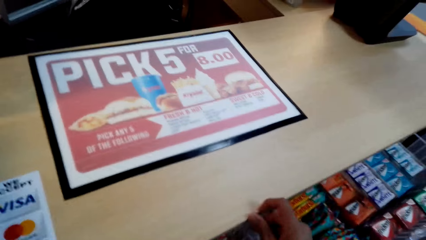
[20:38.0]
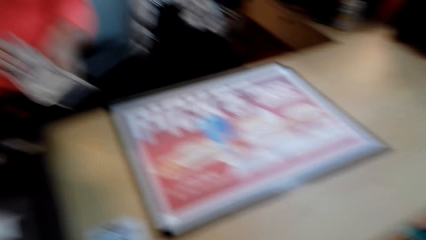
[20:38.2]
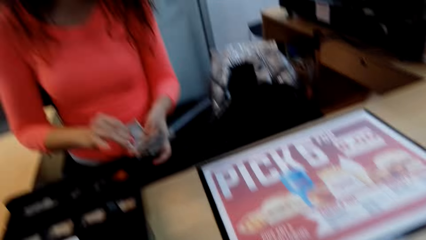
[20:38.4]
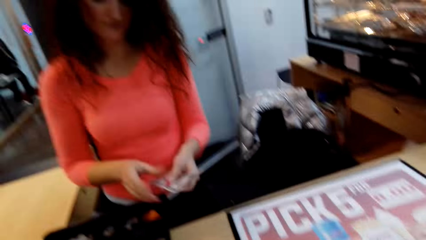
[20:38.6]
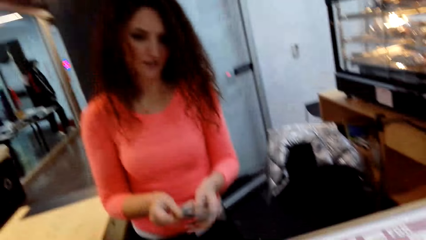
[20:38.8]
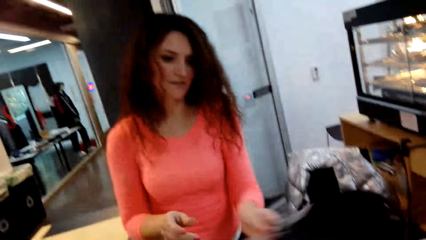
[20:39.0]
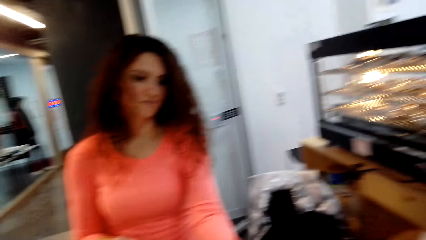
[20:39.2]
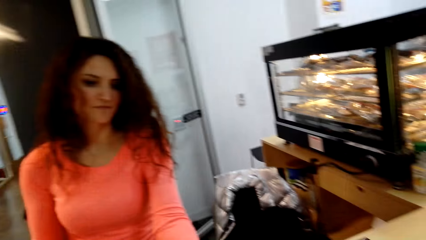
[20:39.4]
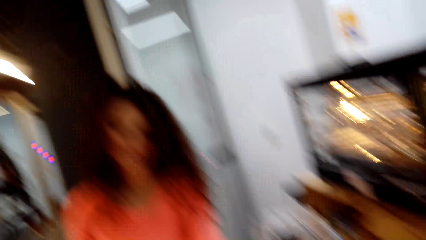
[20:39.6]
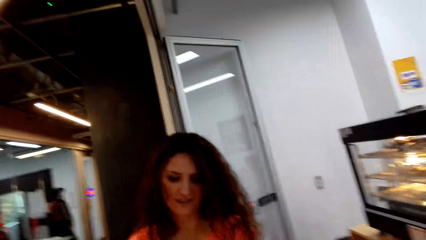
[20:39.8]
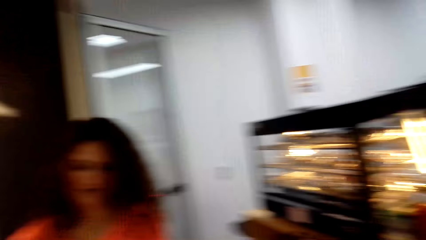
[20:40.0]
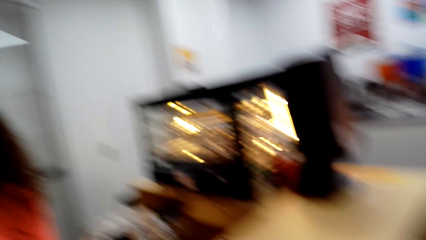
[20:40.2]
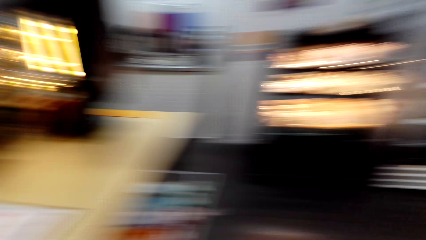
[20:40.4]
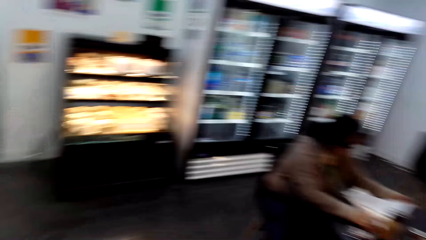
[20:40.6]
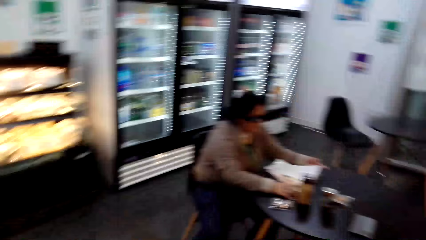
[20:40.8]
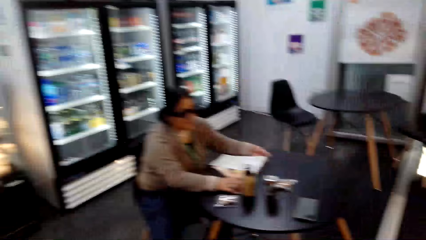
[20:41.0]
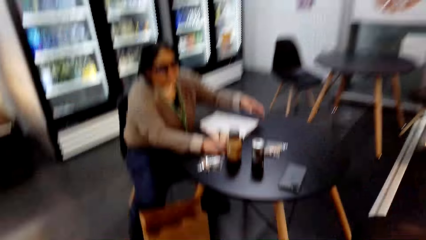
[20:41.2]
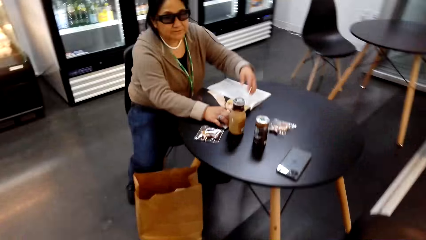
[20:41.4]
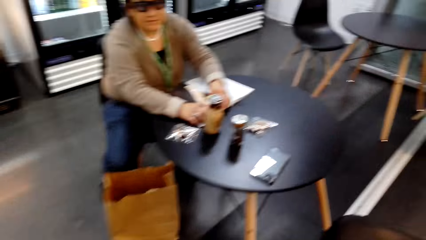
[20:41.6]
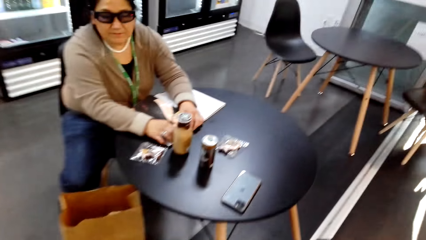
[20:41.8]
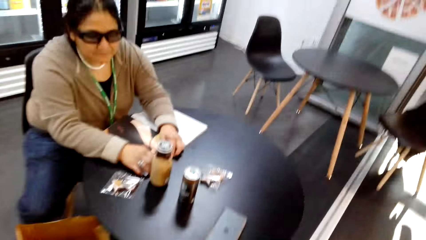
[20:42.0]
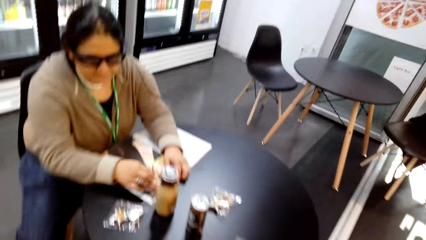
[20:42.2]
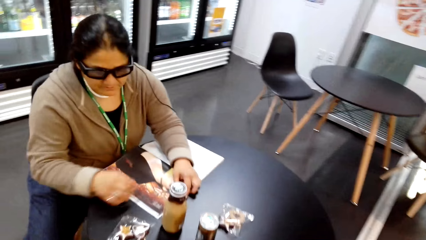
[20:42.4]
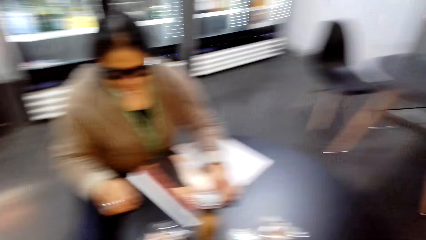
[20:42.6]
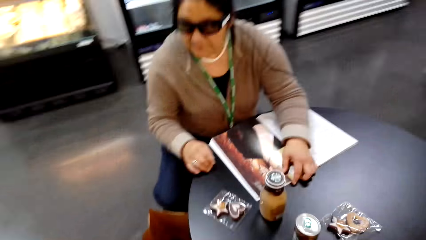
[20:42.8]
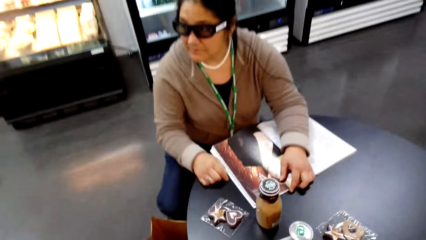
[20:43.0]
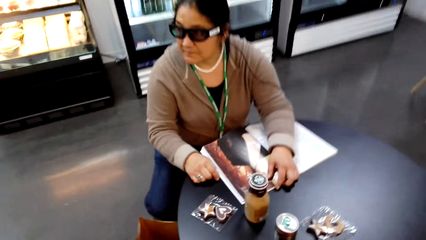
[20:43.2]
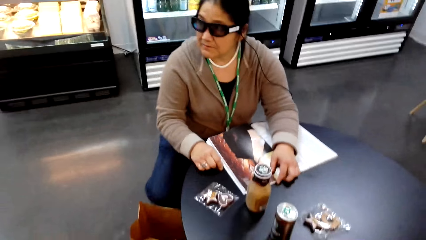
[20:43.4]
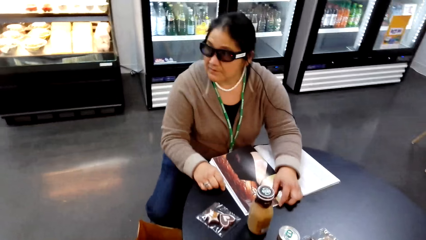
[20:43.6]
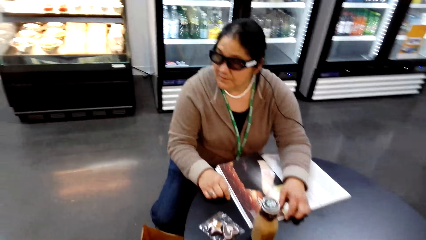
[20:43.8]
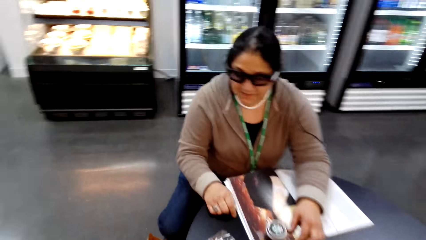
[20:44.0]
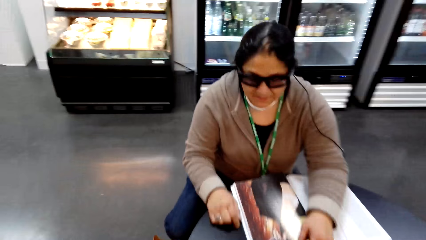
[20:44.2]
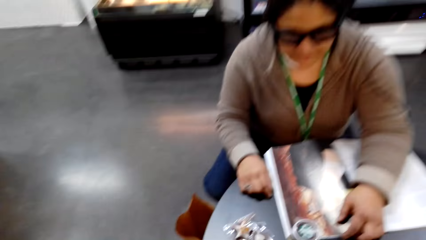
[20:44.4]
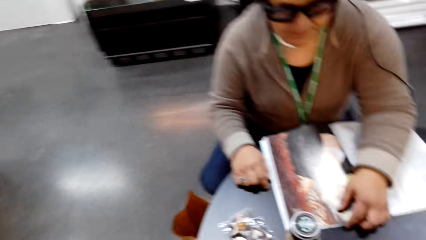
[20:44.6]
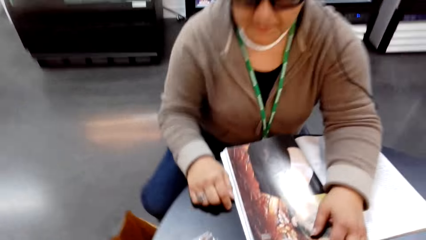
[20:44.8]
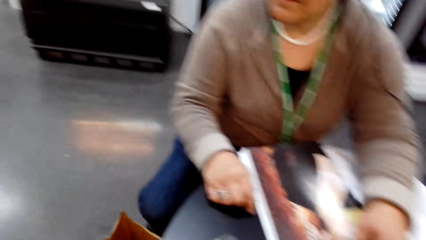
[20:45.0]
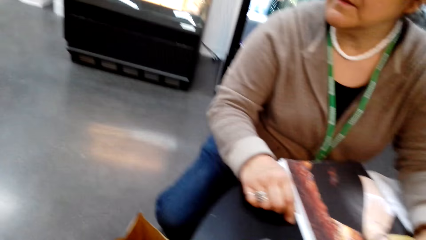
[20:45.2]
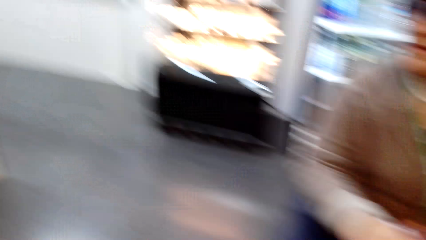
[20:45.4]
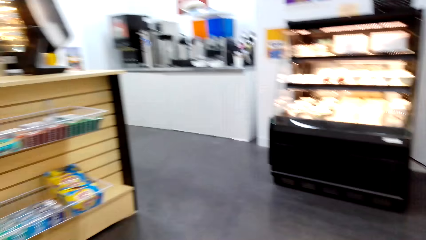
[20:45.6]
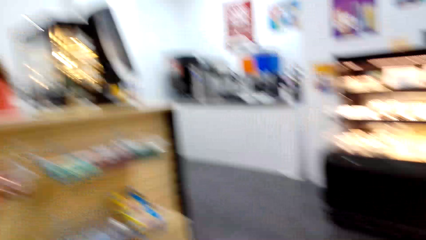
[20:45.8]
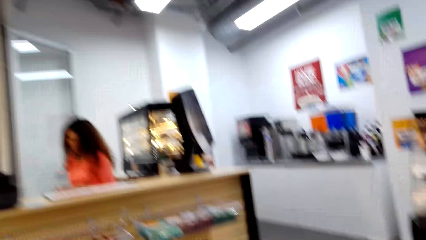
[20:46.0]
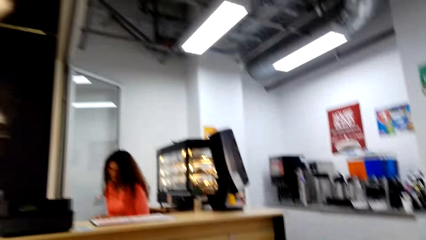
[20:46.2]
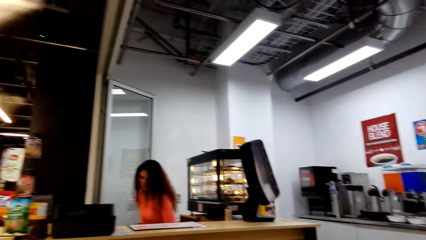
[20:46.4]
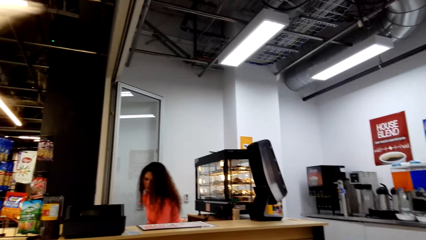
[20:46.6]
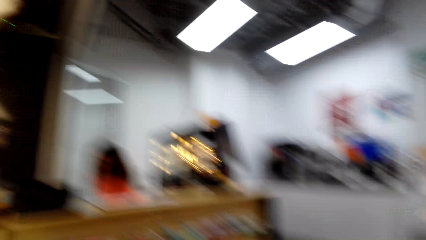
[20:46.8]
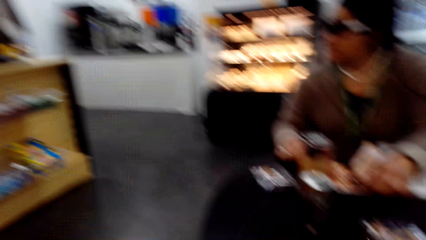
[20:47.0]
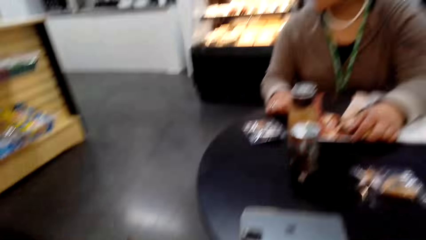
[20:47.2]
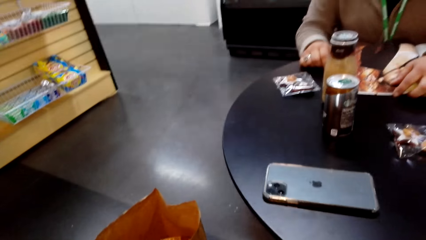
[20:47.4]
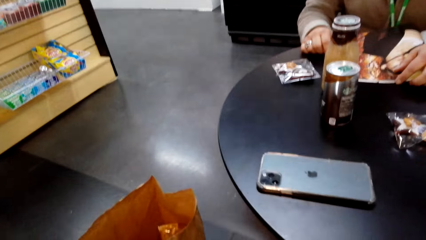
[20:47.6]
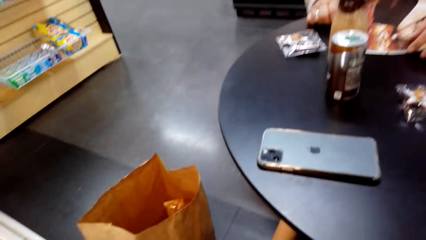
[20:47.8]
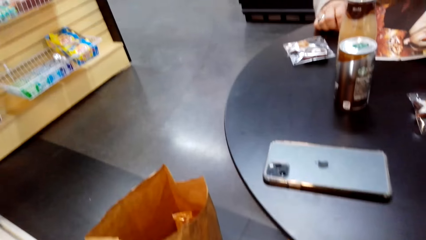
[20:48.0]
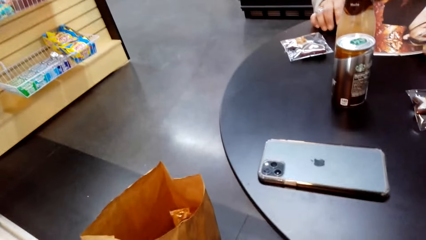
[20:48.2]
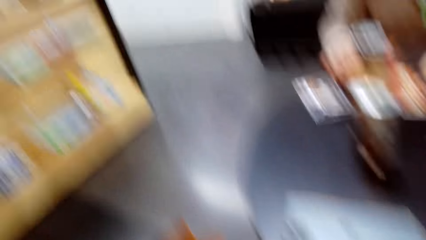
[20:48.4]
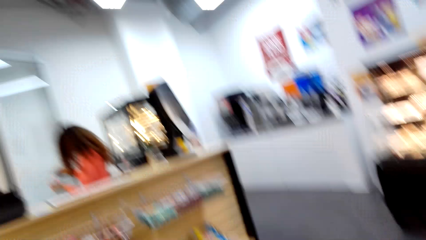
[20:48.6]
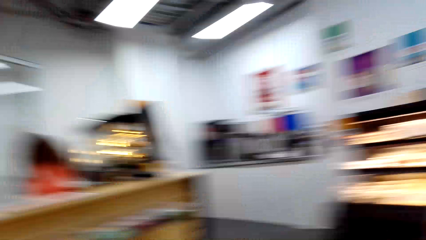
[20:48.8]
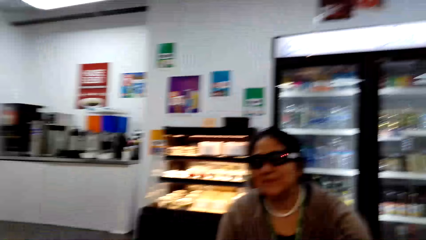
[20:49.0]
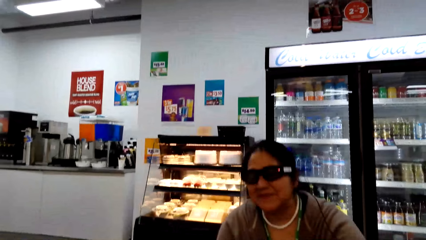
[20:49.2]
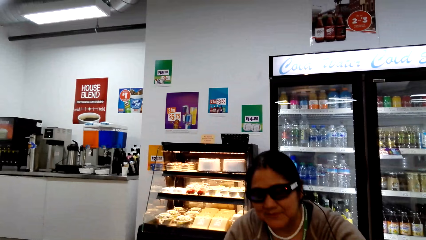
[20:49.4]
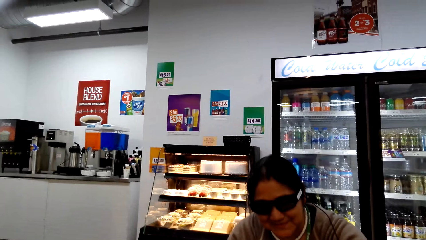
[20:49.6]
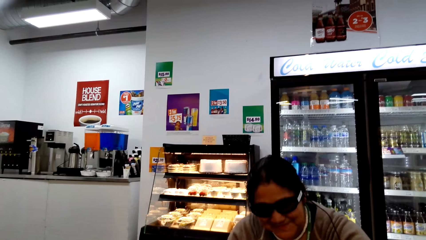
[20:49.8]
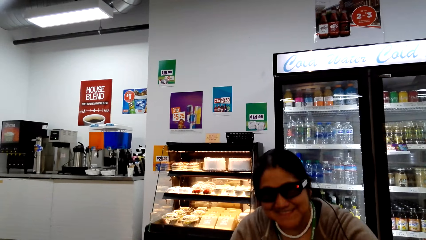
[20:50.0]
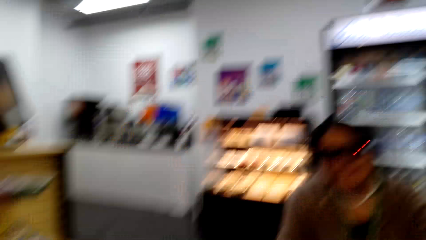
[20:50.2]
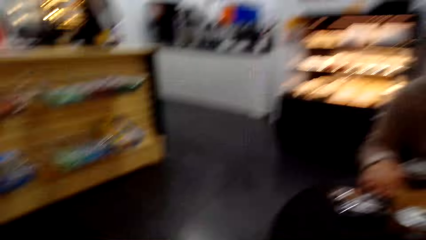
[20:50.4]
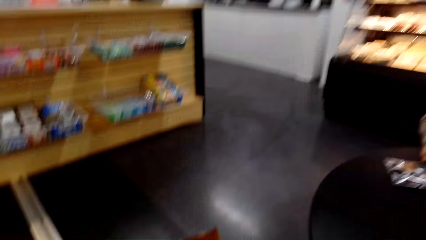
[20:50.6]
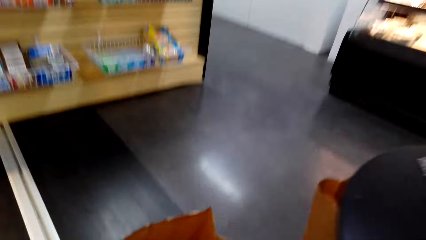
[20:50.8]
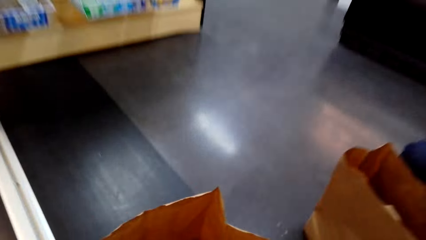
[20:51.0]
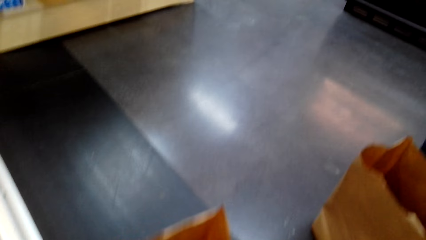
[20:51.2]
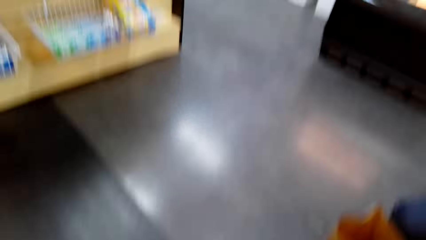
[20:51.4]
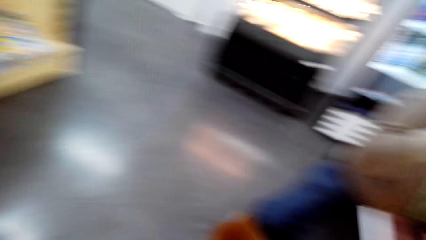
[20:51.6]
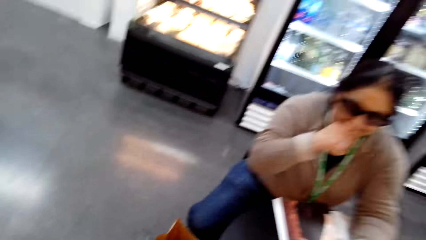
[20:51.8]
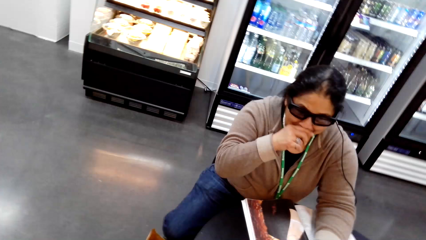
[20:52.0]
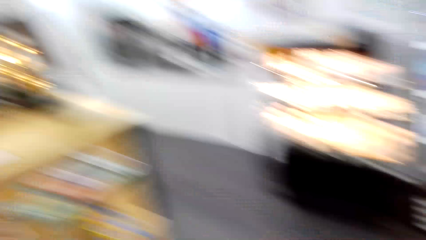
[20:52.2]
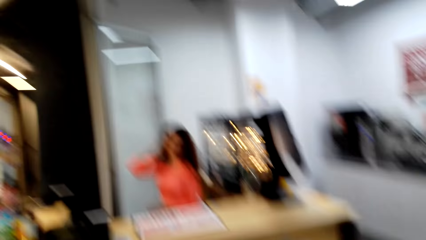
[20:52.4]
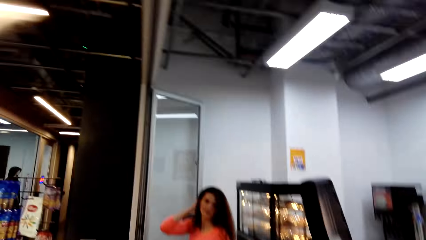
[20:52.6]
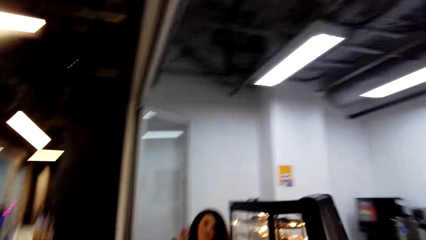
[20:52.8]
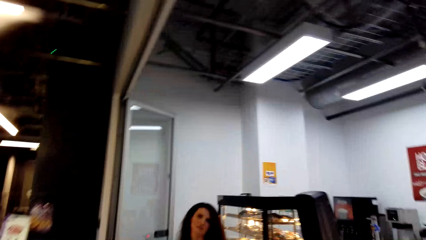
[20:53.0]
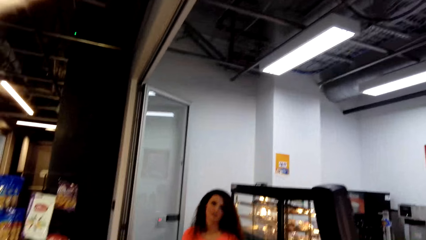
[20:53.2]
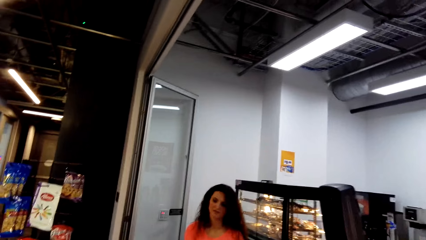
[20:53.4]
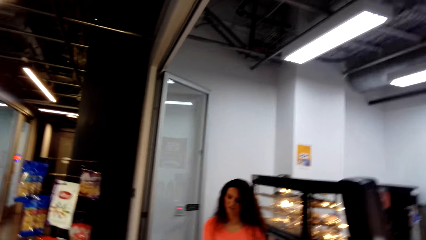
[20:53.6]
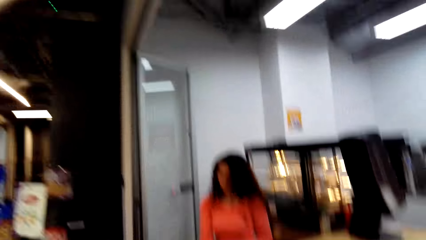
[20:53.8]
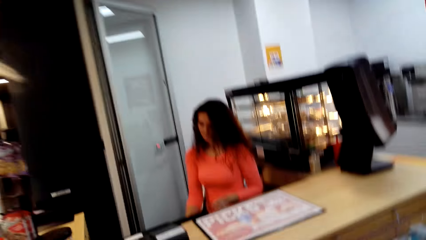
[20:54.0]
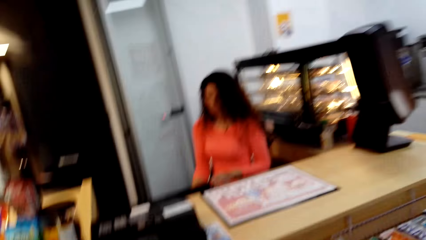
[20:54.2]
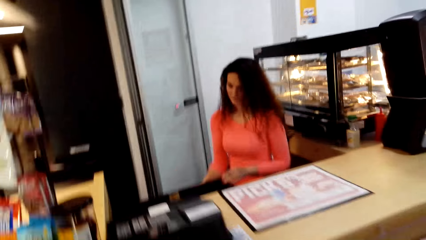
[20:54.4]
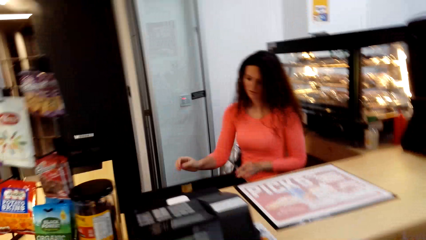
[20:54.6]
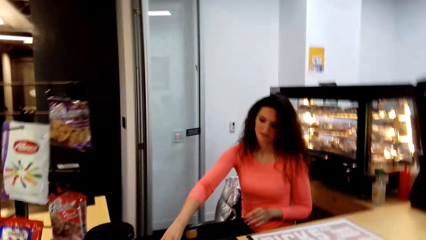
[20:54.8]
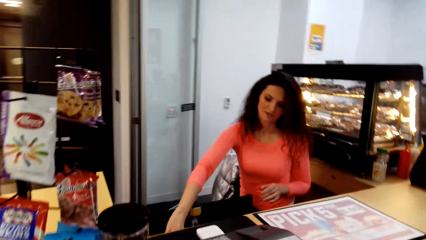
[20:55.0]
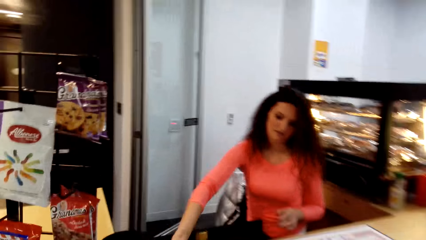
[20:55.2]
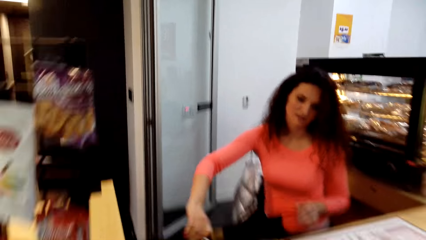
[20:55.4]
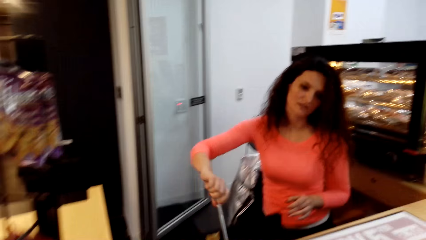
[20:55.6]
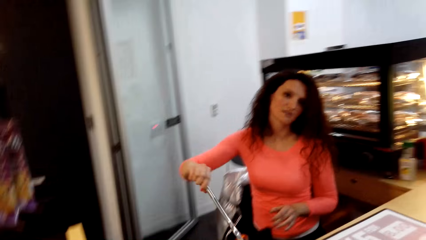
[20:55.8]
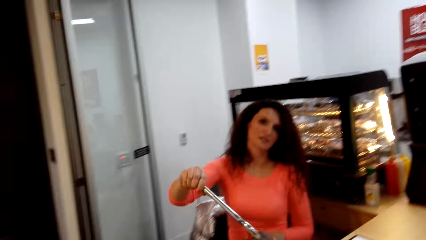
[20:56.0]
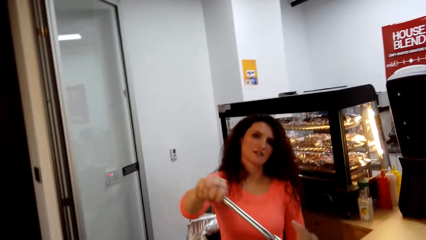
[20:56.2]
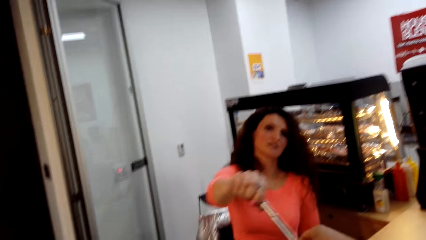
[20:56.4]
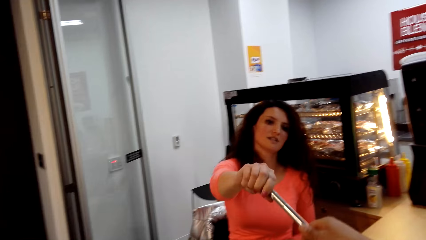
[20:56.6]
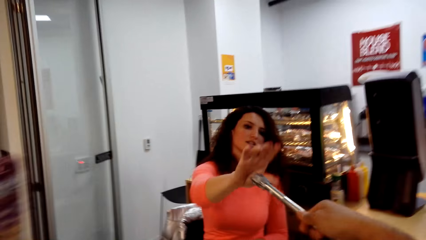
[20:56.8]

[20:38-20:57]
The woman gives the cash to the camera wearer. The camera wearer walks in the shop. The woman passes on the keys to the camera wearer. The woman picks up something.
